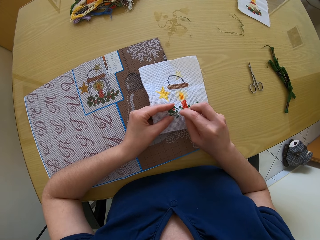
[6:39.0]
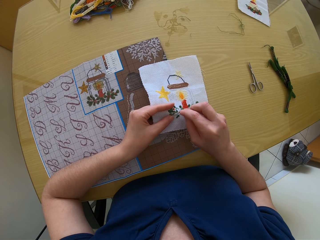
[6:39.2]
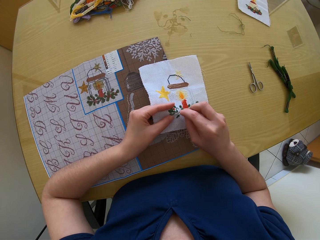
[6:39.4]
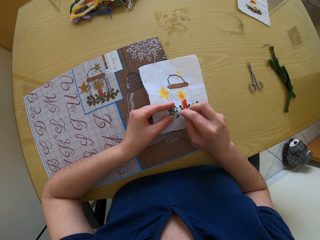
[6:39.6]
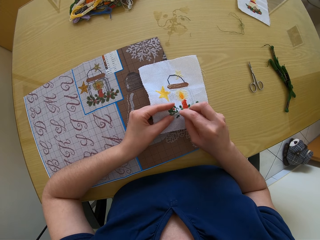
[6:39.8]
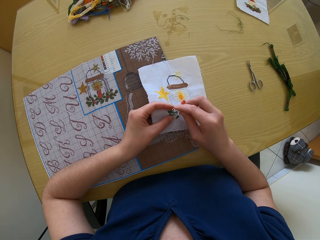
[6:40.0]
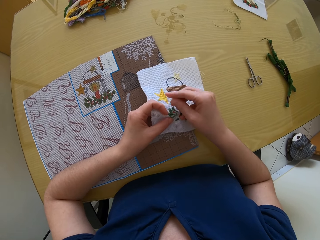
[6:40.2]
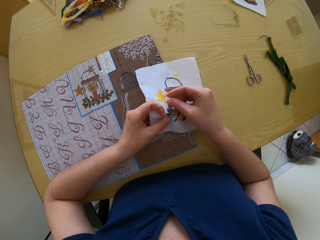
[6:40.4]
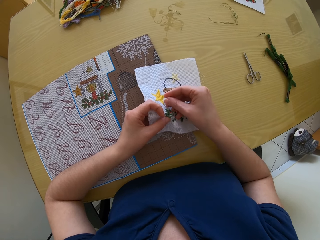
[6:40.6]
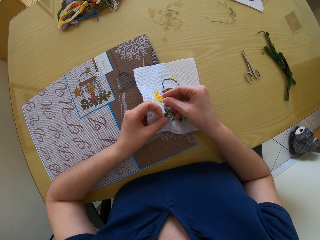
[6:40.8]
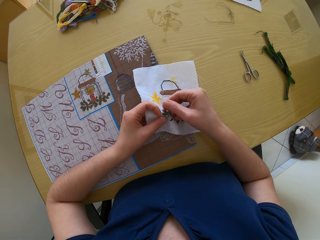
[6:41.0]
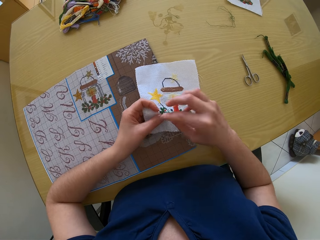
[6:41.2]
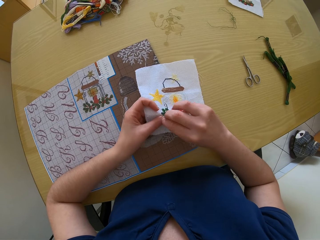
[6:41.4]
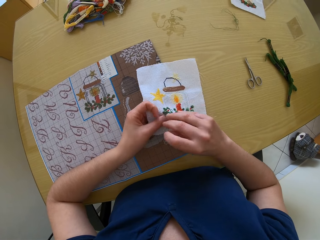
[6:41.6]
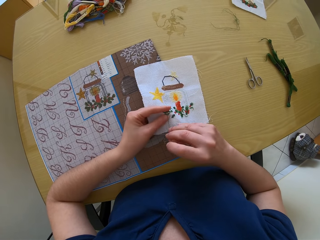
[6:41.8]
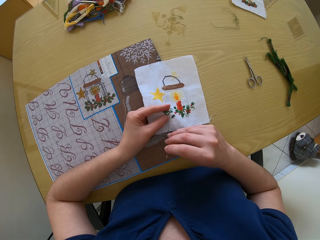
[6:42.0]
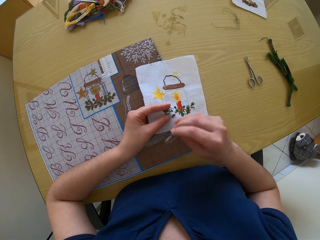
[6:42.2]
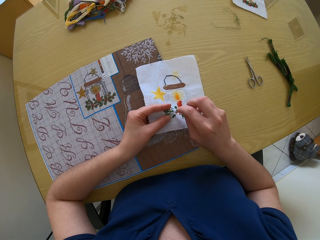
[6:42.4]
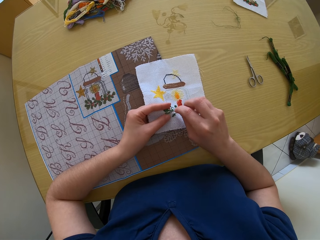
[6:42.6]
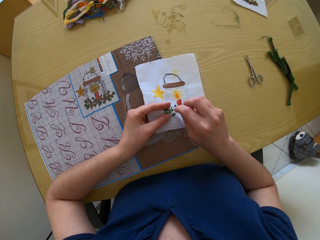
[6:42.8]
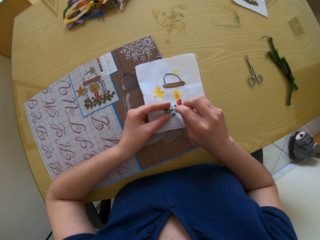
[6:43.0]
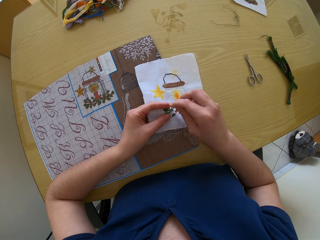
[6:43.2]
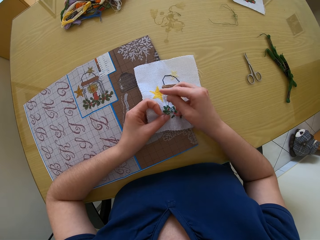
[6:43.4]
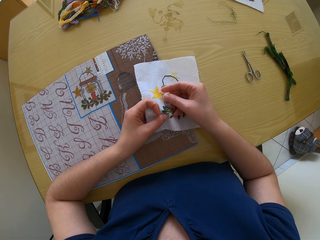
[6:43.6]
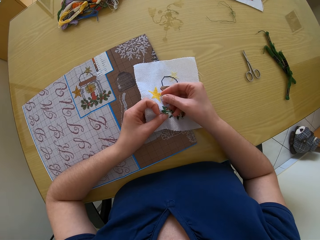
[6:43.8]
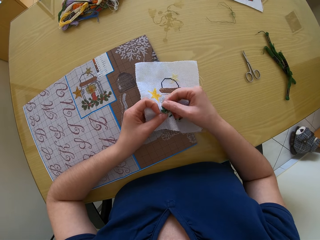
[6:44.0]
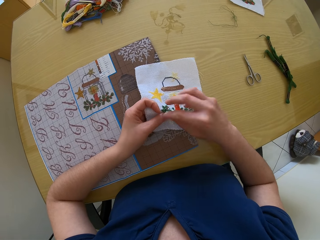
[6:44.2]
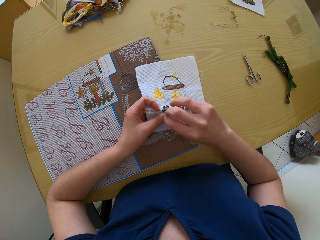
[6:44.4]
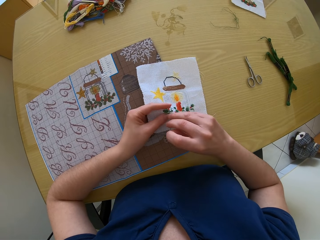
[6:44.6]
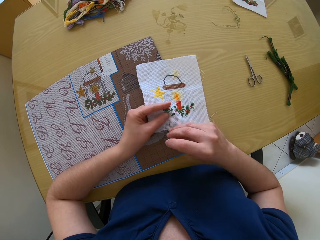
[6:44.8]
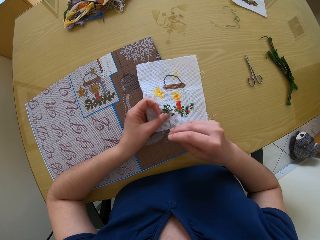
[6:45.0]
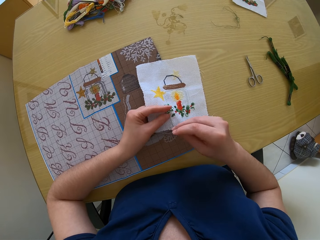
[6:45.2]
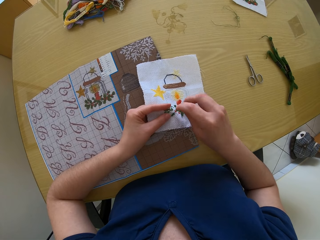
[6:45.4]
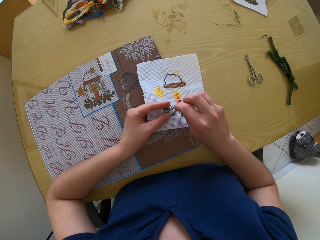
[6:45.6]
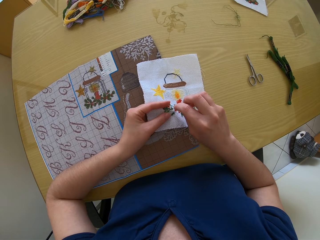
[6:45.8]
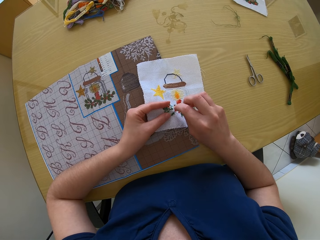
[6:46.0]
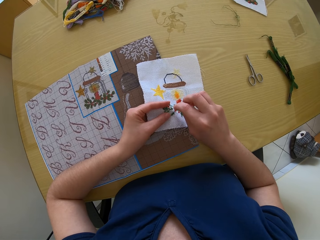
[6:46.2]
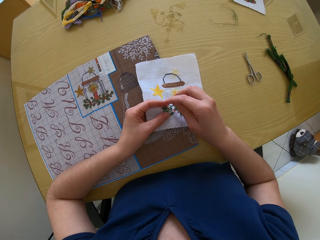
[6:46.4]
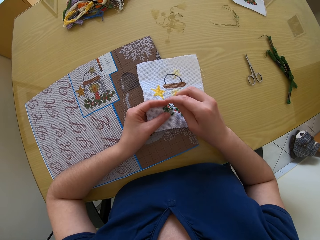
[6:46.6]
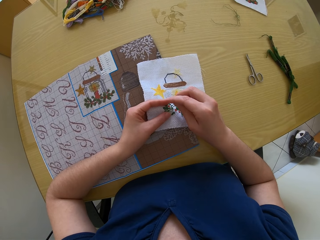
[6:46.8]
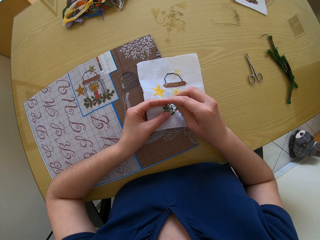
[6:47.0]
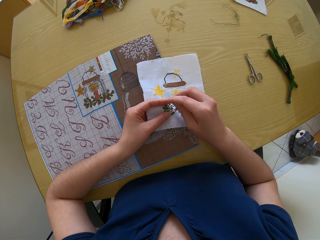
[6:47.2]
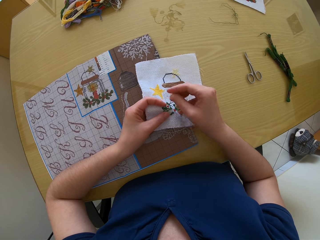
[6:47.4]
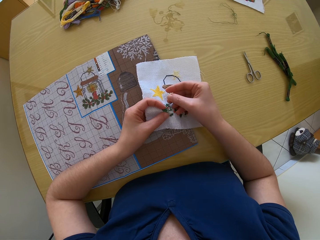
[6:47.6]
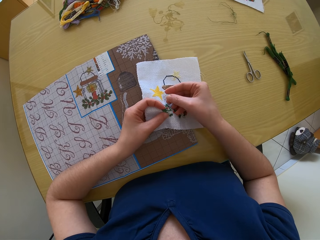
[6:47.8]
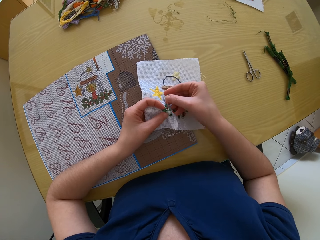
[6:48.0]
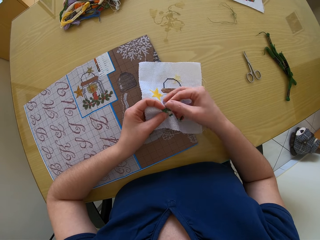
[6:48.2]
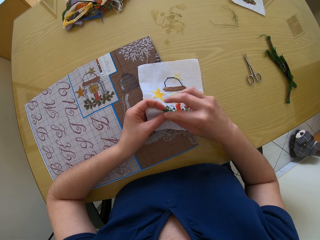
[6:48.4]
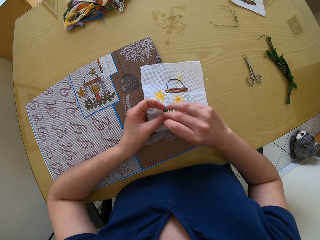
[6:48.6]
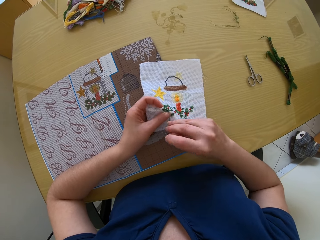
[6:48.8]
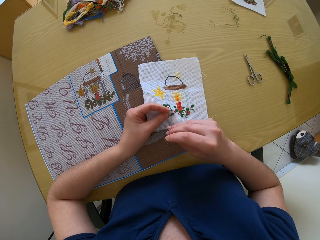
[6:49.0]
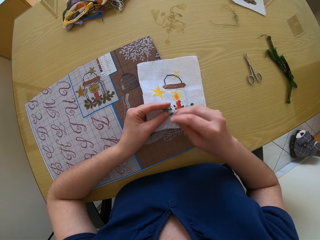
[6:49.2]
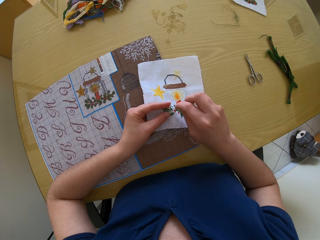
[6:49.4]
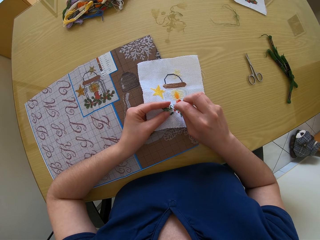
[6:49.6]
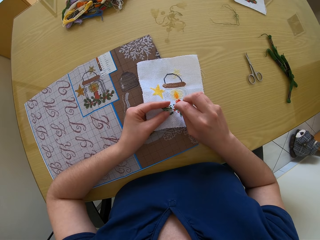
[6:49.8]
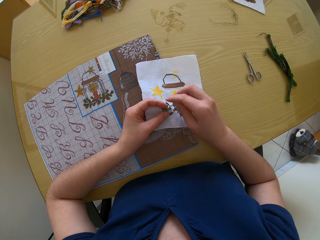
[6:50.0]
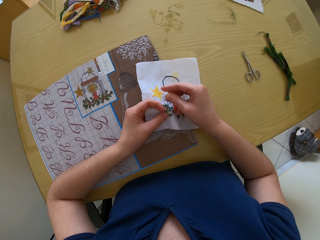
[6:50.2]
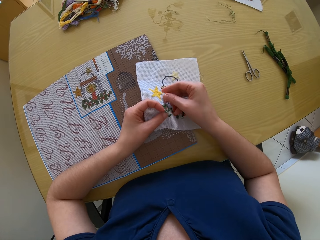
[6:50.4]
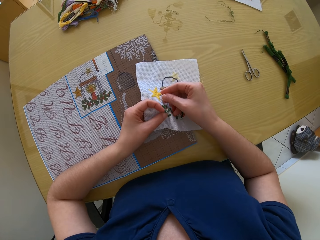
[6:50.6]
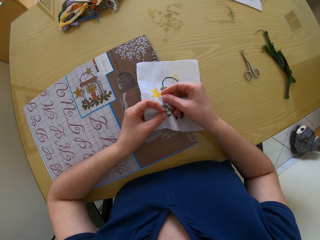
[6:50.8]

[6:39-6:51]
The camera wearer sews the clothing.

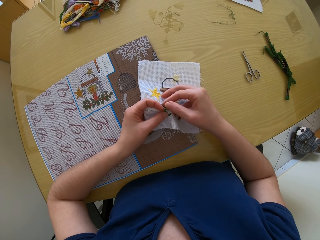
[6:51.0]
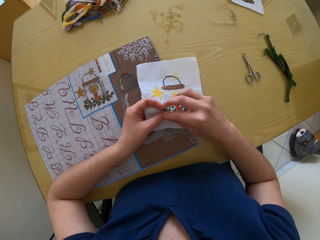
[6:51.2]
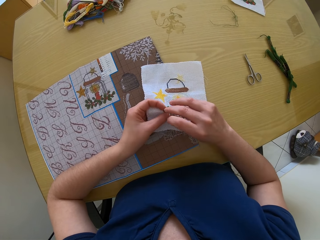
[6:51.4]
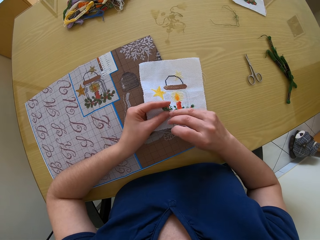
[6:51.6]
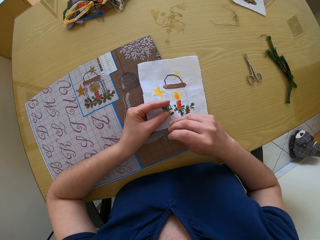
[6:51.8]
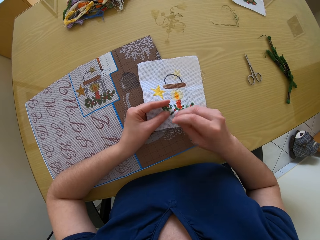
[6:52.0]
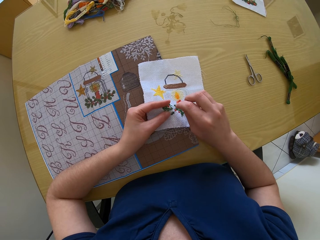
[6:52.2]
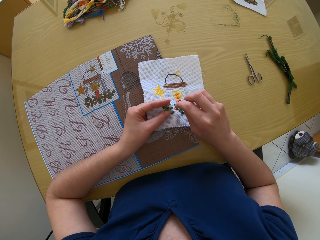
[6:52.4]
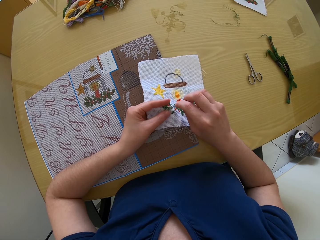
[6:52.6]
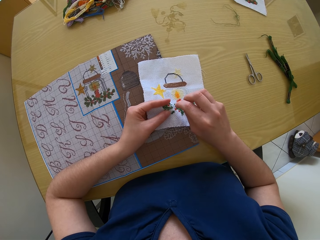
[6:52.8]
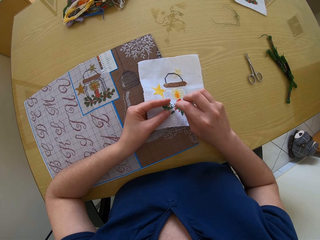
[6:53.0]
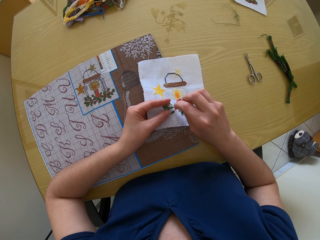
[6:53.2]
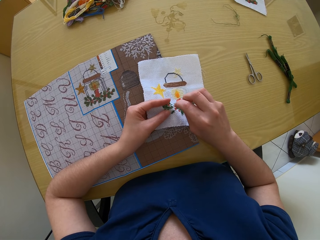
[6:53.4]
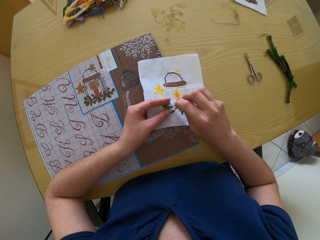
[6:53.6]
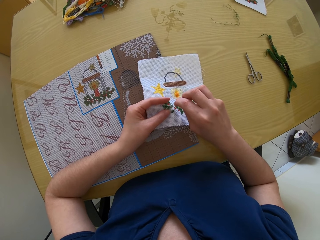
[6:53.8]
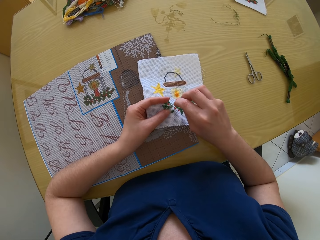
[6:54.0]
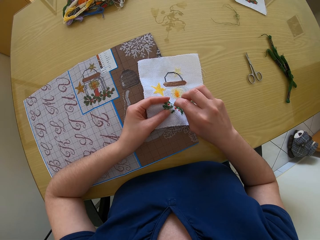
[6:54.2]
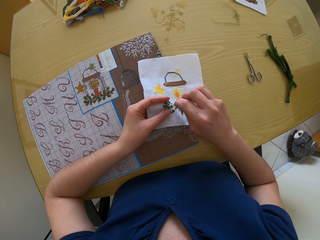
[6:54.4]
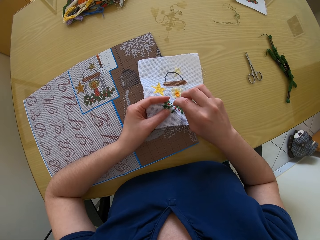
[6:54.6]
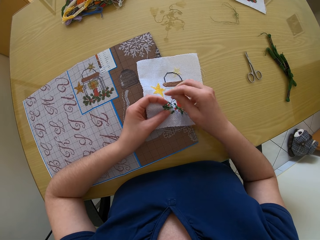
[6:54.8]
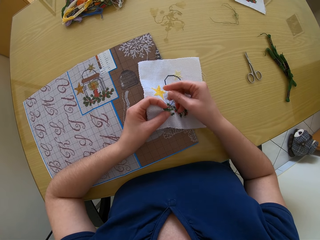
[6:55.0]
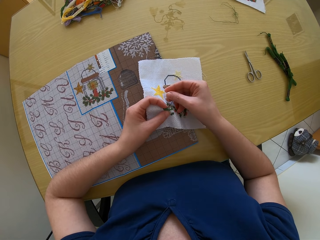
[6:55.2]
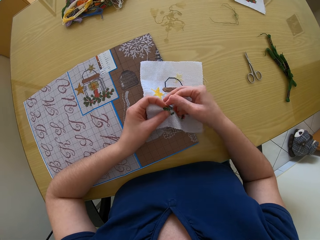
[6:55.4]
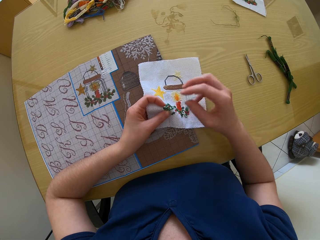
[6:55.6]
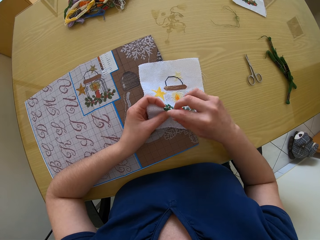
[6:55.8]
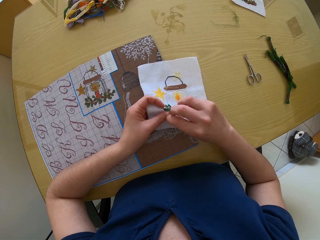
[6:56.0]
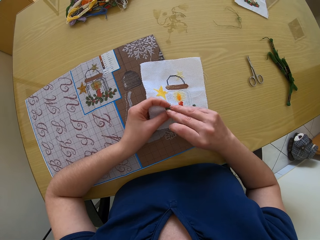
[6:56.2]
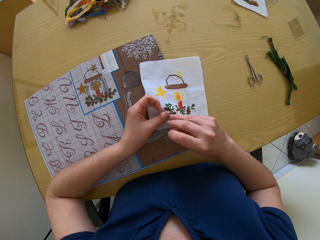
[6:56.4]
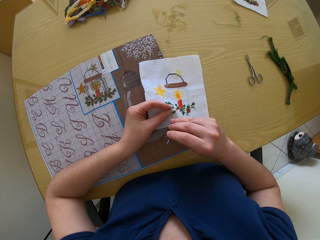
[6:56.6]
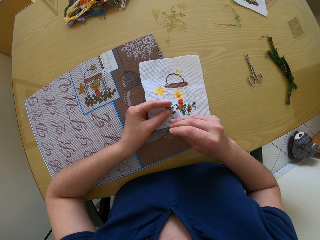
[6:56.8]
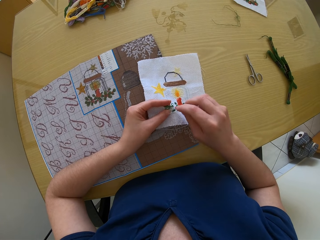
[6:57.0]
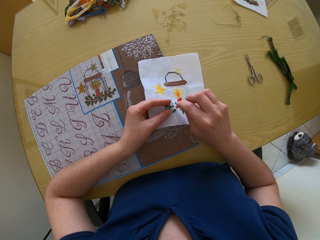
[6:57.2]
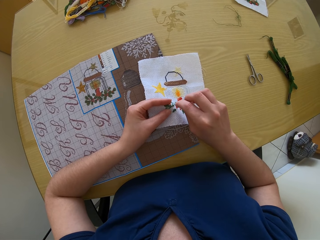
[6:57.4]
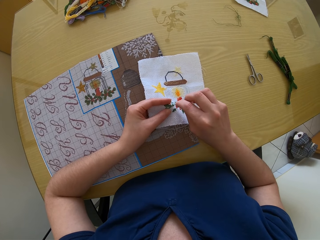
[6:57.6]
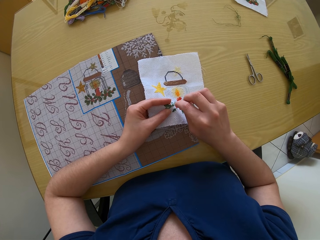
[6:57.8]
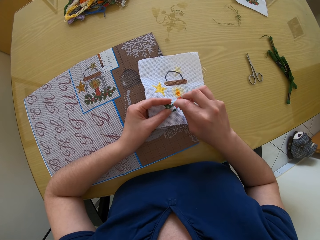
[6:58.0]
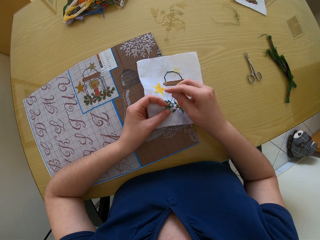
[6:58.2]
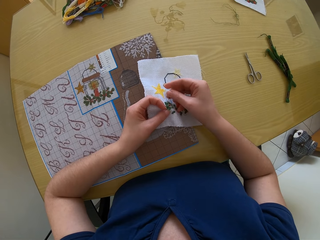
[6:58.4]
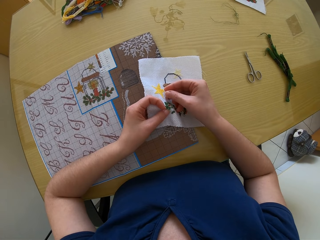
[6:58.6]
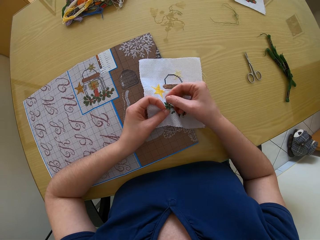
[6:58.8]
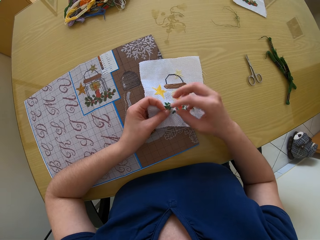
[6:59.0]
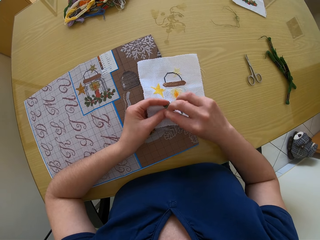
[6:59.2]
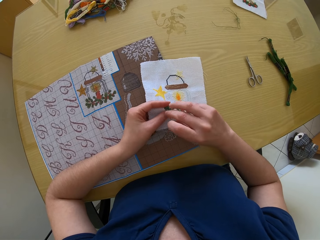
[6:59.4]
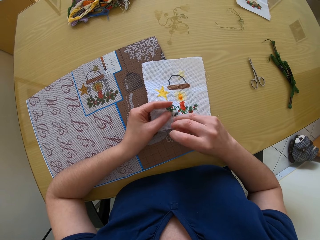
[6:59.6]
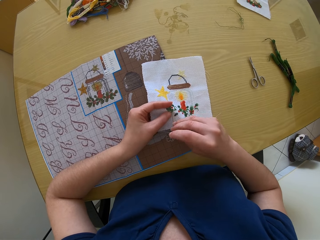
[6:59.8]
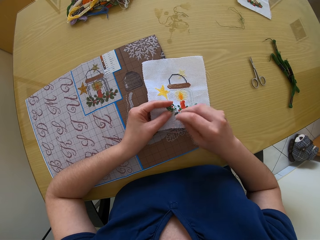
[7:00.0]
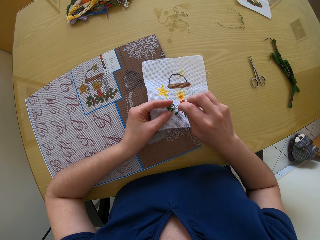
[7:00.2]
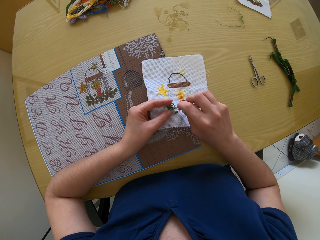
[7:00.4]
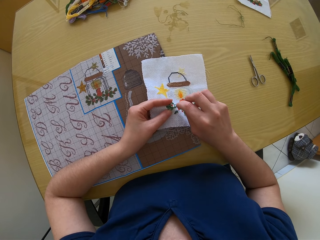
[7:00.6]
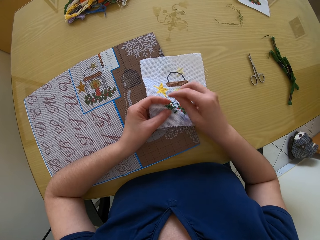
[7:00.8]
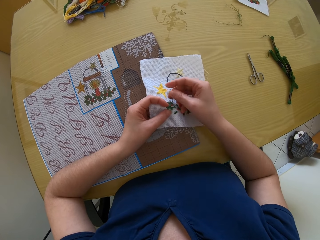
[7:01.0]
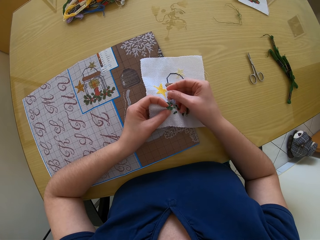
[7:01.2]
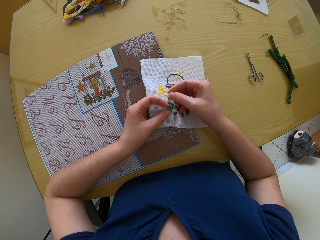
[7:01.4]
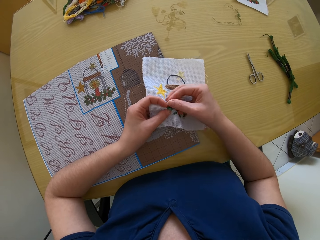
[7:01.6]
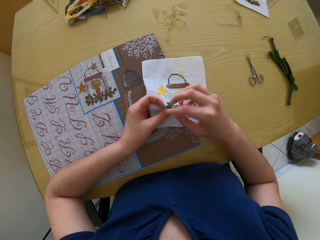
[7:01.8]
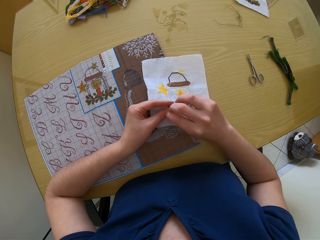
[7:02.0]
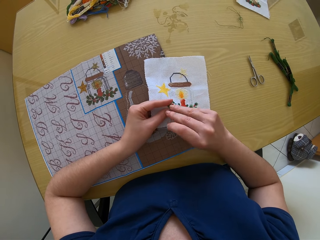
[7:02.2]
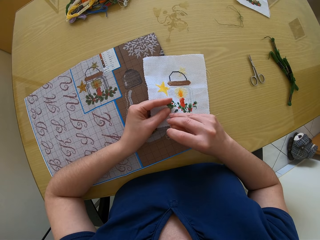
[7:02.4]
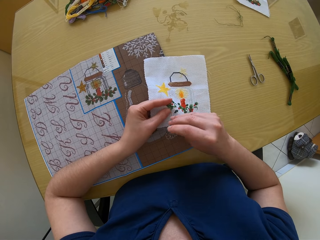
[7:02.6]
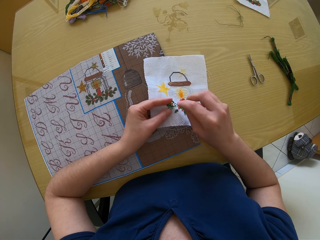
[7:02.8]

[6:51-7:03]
The camera wearer sews the clothing.
